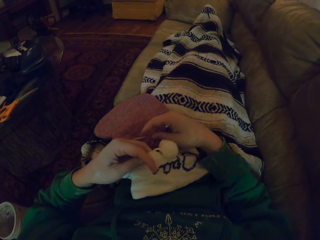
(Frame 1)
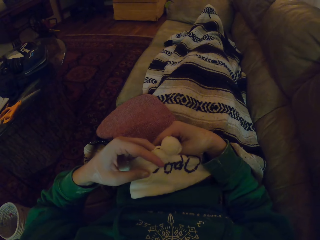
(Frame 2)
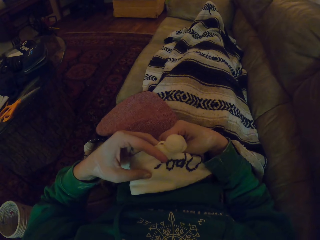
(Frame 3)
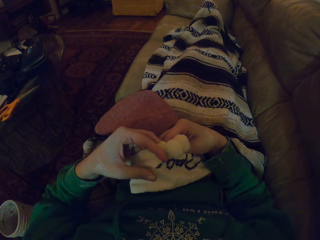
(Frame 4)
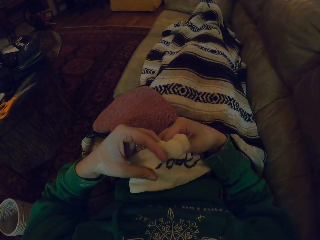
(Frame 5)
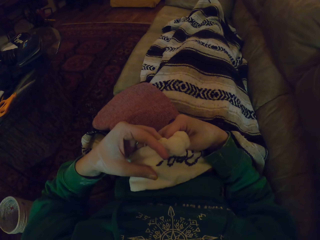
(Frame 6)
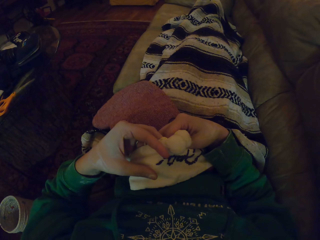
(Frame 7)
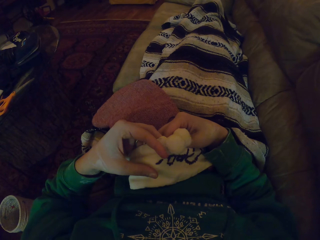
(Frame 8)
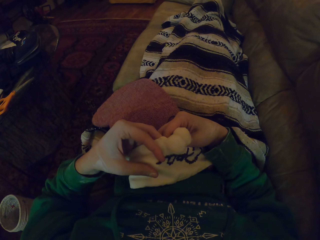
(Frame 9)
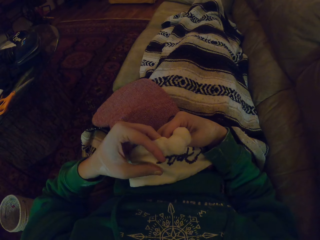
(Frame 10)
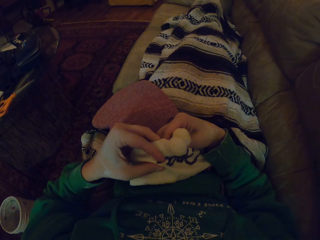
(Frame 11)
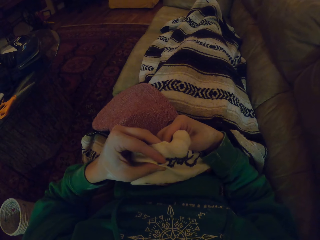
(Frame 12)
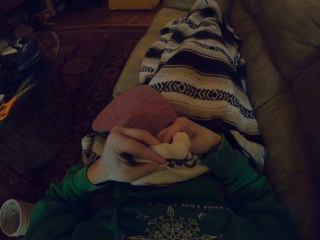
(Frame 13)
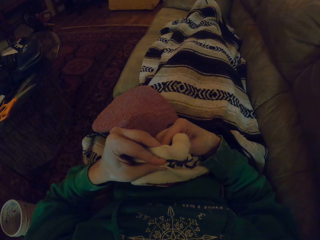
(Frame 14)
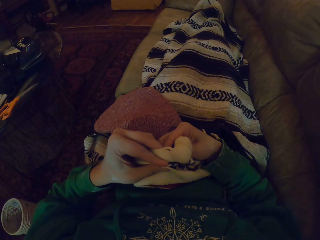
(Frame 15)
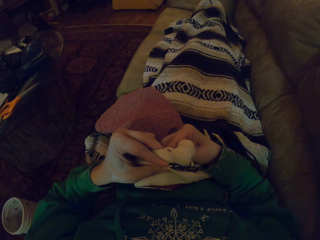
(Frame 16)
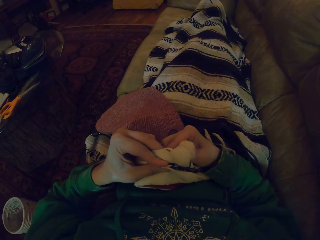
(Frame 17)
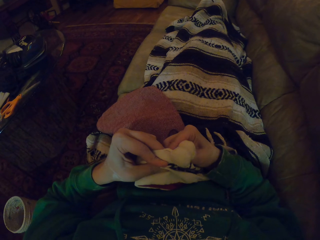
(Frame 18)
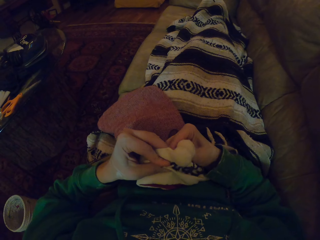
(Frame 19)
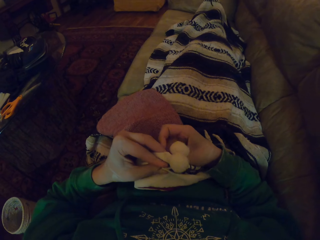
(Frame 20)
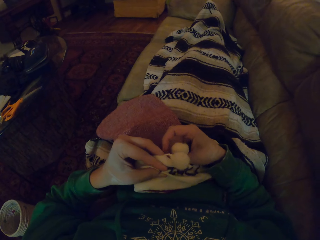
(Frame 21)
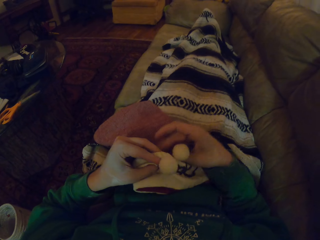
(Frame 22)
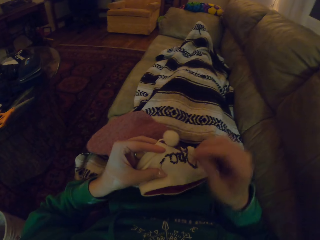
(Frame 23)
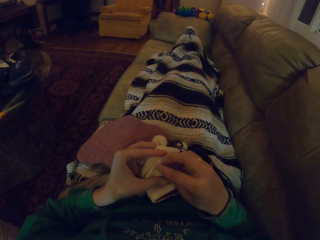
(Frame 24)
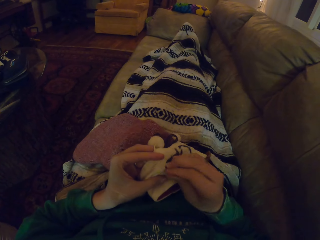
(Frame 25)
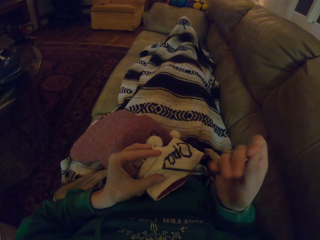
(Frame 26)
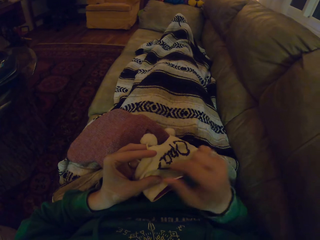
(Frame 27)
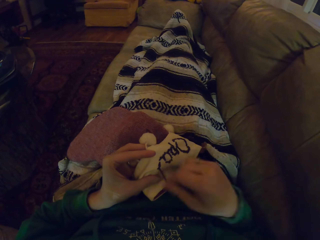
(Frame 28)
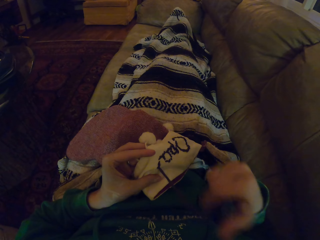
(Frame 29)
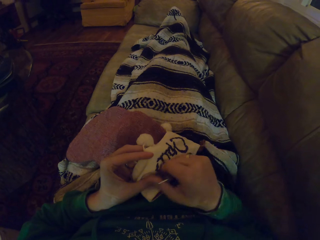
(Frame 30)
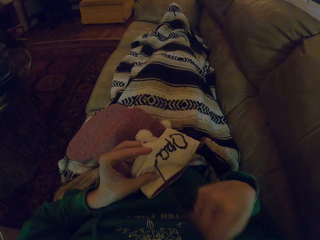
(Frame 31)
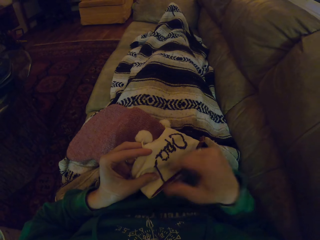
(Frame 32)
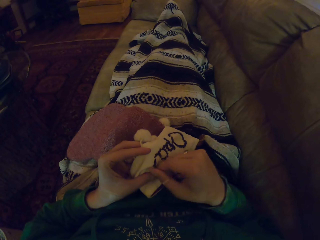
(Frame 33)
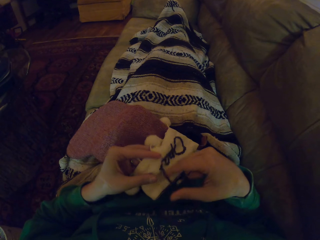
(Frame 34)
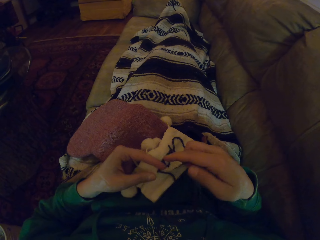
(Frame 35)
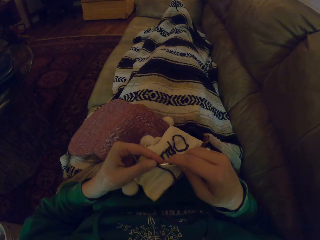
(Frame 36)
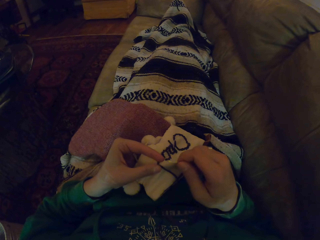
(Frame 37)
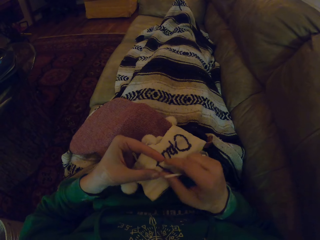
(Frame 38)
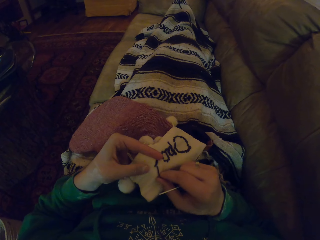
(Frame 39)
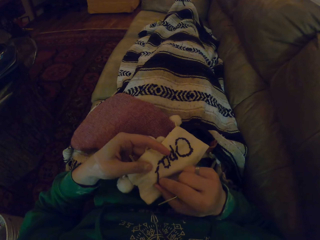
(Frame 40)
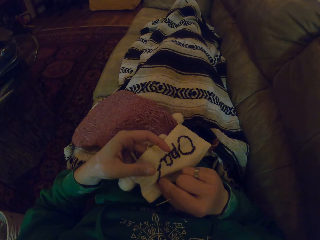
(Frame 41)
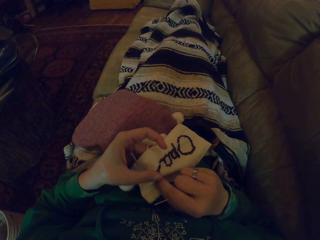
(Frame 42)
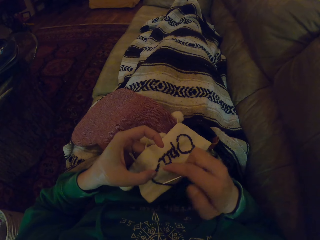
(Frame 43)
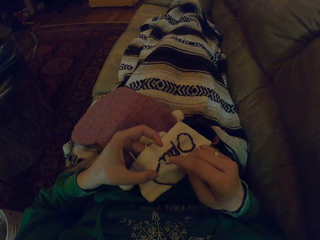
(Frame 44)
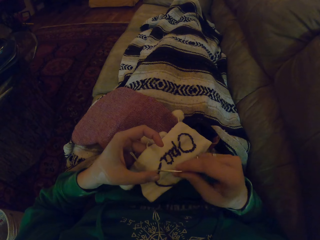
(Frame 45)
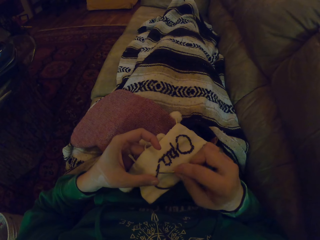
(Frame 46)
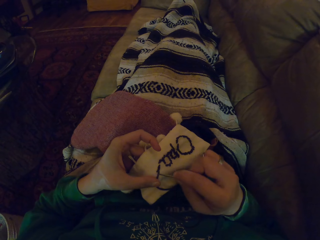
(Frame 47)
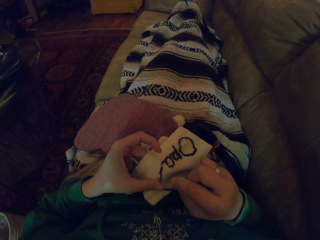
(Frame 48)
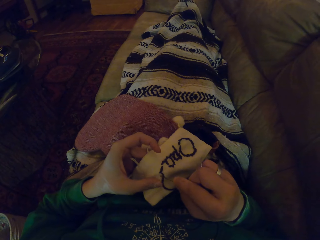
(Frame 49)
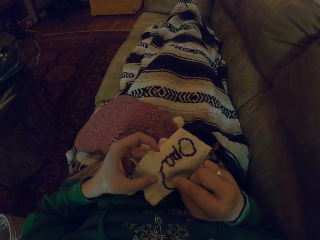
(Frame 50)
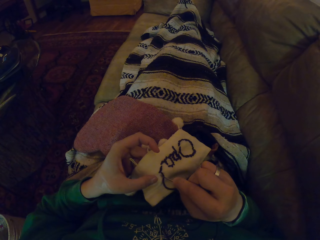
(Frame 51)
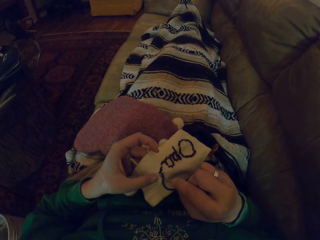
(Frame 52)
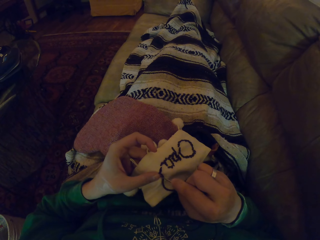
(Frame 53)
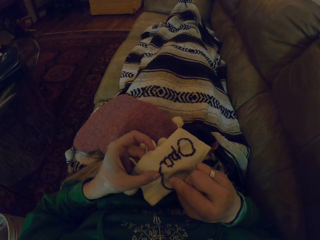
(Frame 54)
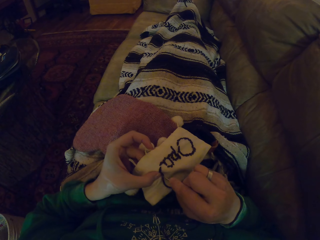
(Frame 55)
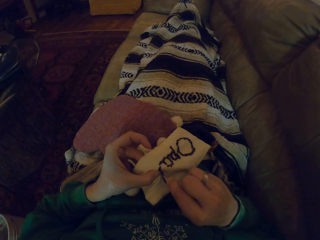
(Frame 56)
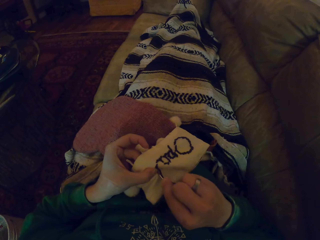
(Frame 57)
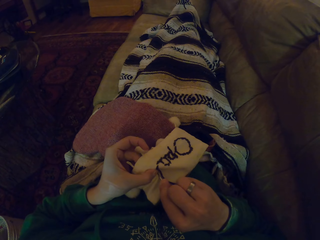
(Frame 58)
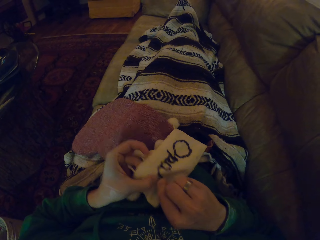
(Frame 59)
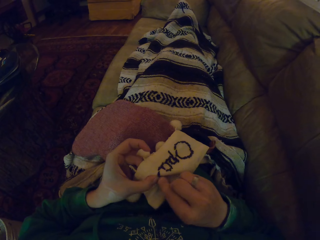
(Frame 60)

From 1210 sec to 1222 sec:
The camera wearer knits the garment. They pull the thread. They align the thread. They knit the garment.

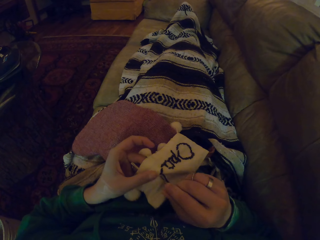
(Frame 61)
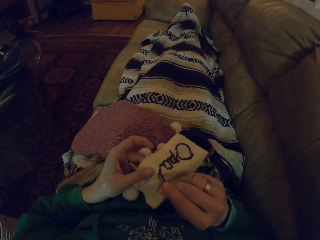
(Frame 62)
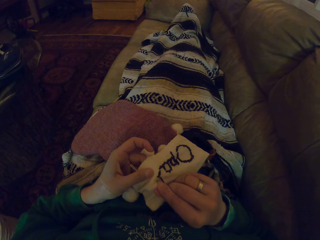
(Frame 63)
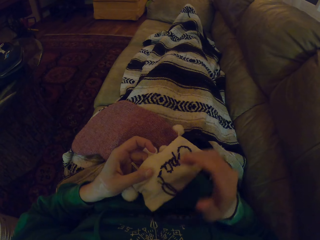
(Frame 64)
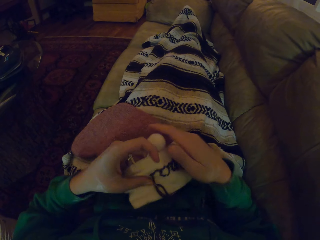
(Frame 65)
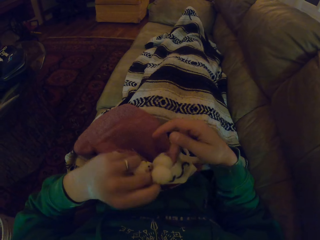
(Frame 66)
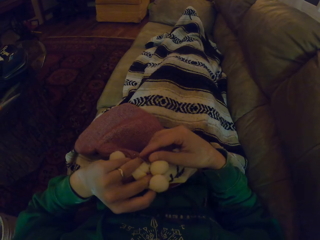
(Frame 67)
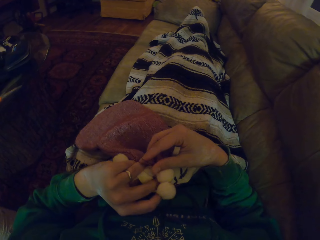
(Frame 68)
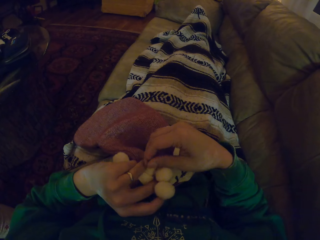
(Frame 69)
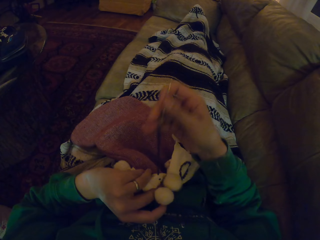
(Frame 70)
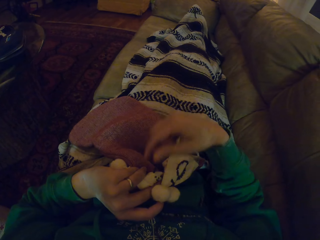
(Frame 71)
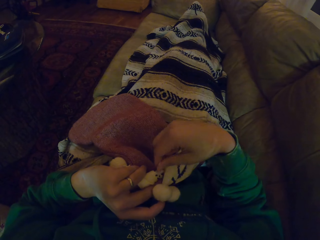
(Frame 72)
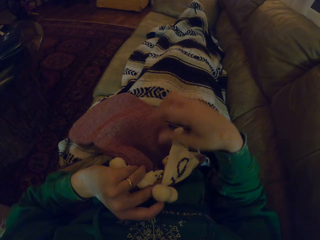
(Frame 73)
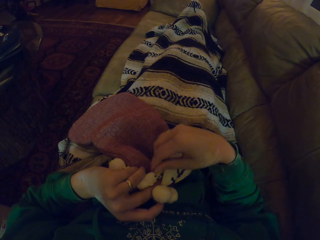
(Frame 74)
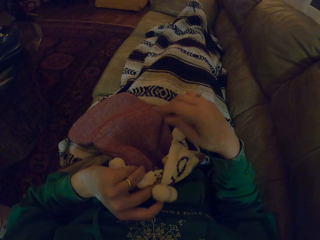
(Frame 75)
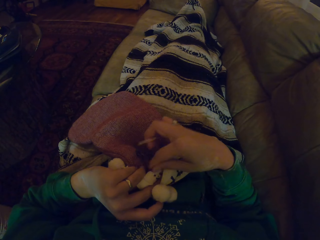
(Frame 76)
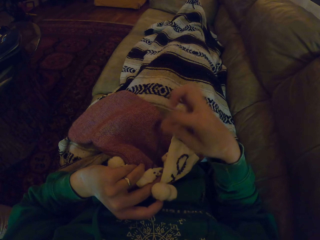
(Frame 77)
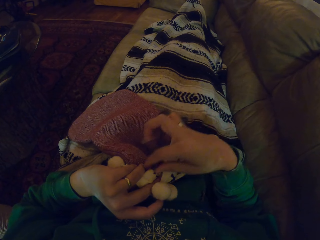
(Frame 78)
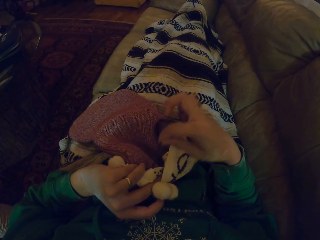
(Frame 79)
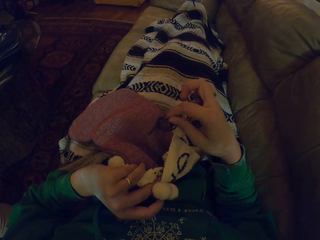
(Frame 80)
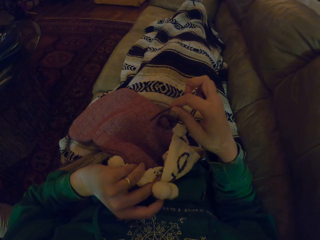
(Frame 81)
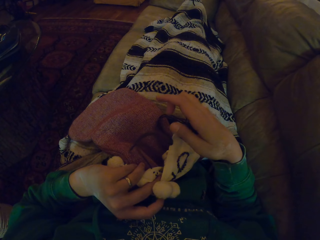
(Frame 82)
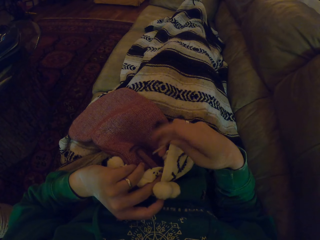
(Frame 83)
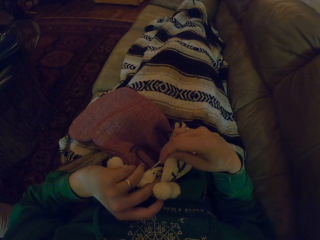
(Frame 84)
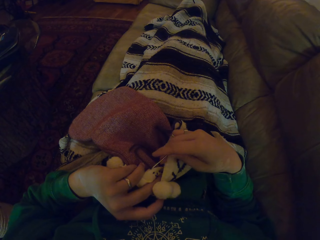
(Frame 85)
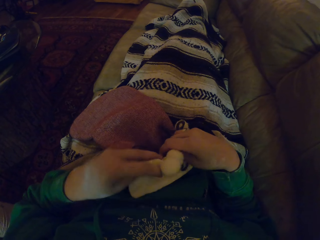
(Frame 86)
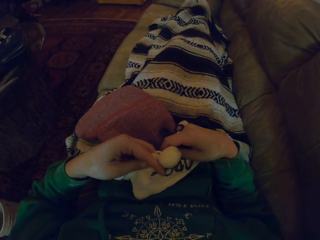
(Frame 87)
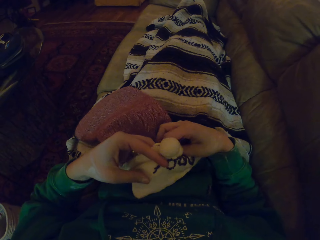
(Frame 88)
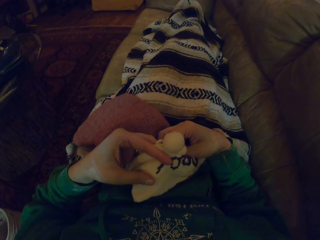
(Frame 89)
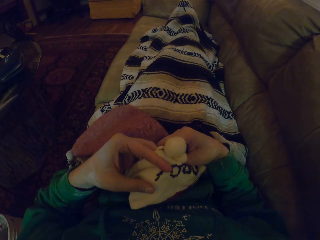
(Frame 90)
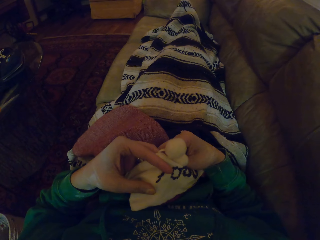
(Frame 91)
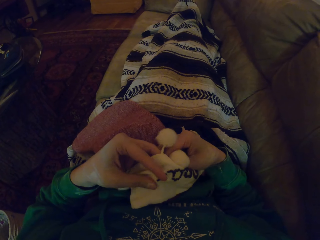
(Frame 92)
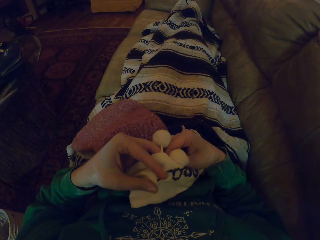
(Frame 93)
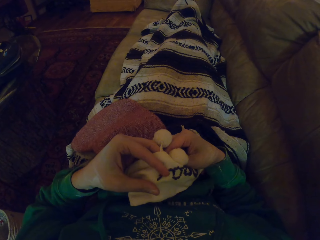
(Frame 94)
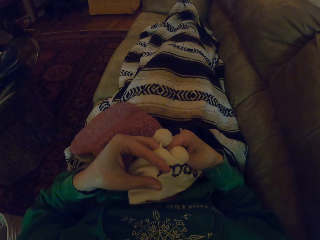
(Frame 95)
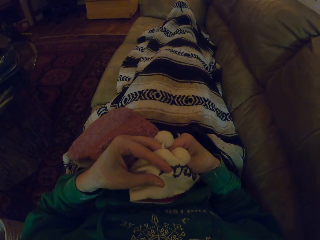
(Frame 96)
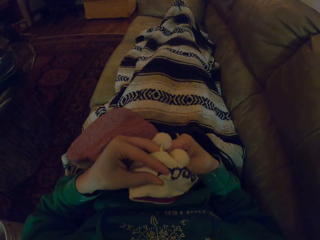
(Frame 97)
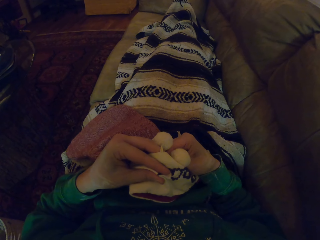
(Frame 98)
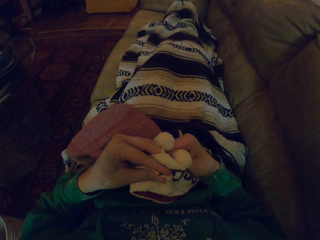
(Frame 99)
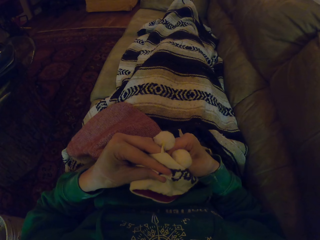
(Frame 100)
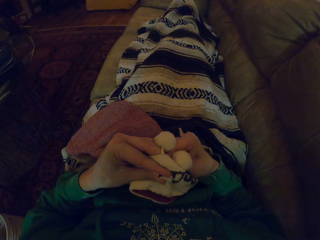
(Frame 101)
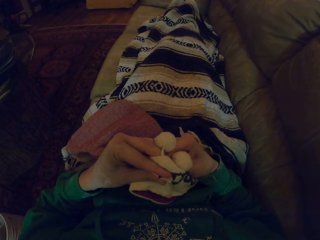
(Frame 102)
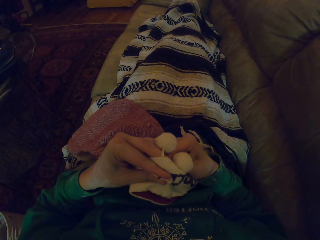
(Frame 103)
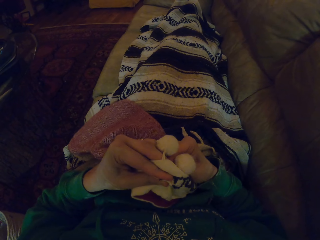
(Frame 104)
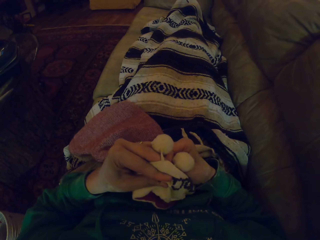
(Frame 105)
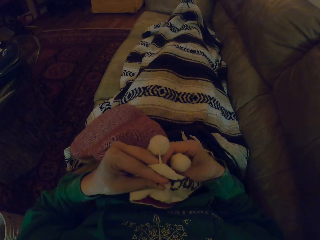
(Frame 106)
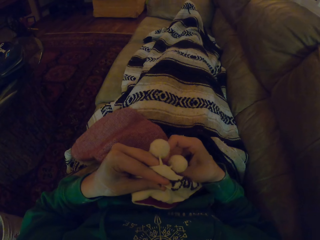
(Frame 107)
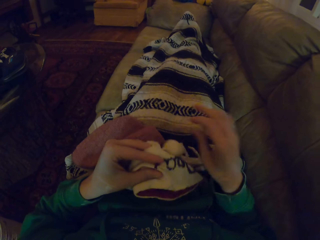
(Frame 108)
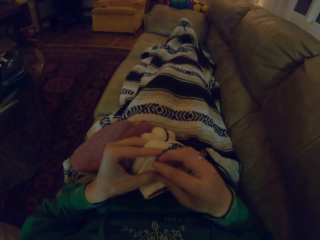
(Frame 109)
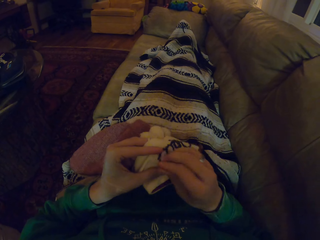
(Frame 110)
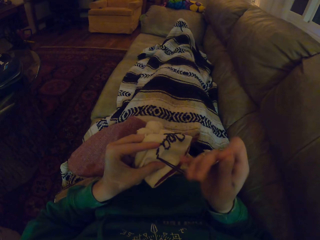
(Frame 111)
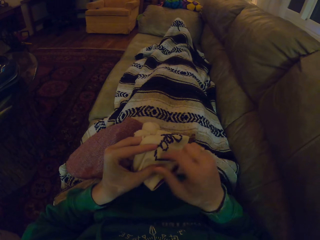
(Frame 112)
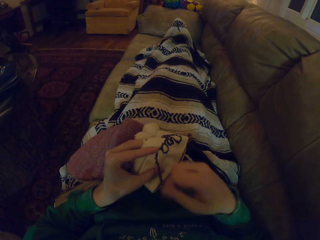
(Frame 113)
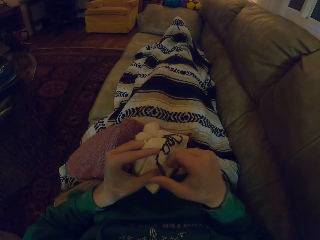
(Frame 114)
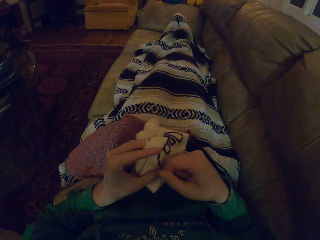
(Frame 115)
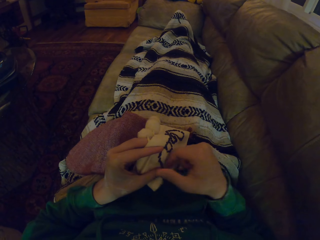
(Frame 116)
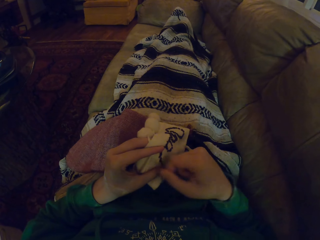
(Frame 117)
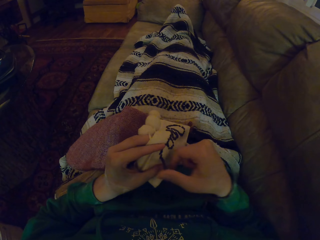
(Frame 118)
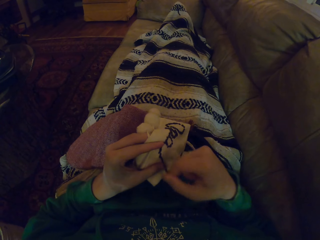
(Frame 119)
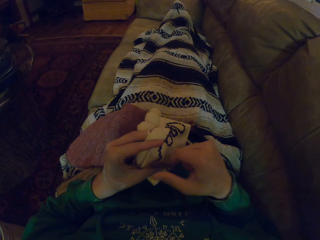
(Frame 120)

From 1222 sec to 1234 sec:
The camera wearer turns the garment. They pull the thread. They turn the garment. They knit the garment. They pull the thread.
